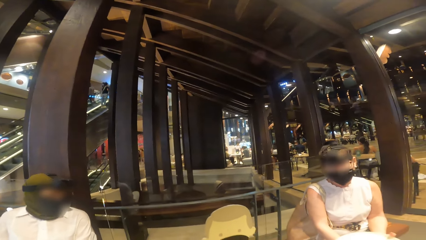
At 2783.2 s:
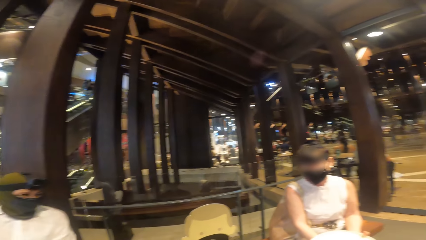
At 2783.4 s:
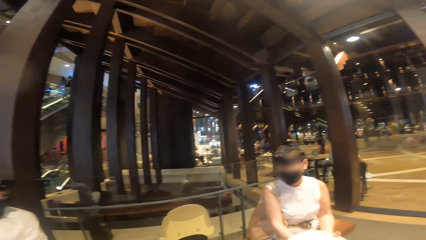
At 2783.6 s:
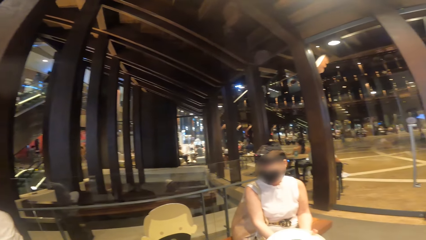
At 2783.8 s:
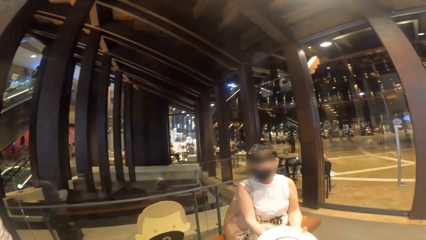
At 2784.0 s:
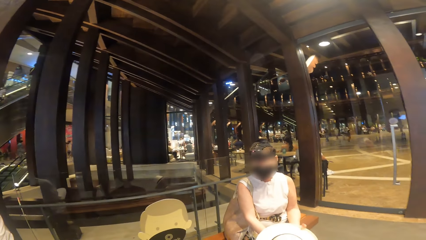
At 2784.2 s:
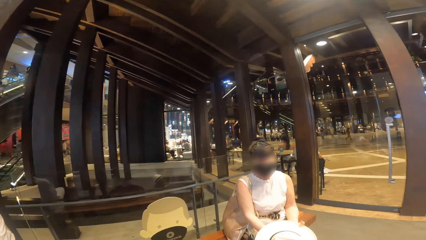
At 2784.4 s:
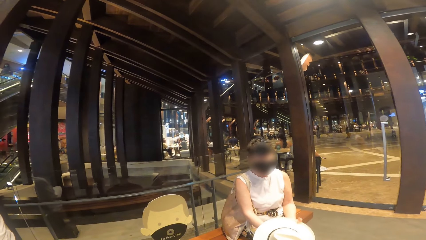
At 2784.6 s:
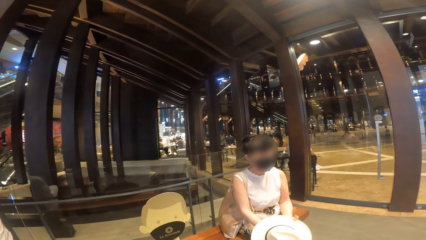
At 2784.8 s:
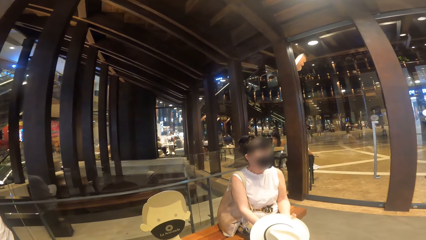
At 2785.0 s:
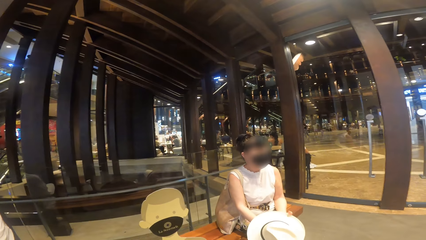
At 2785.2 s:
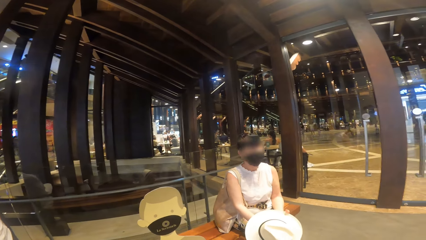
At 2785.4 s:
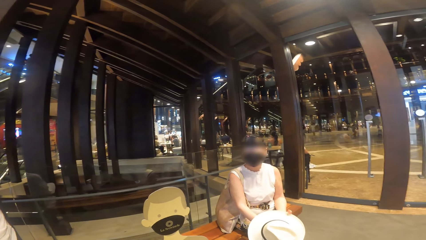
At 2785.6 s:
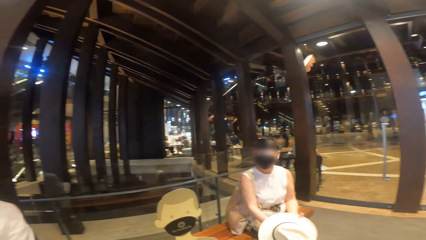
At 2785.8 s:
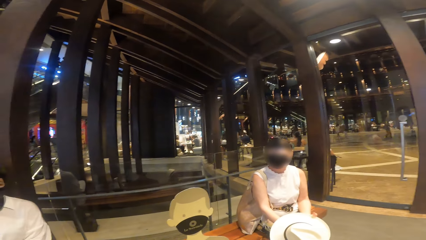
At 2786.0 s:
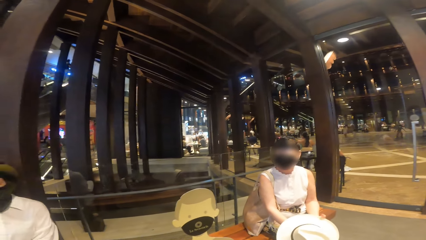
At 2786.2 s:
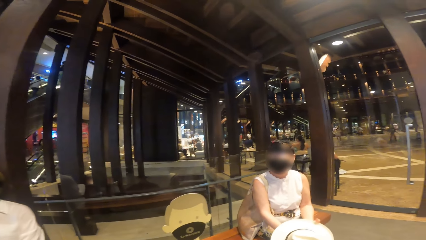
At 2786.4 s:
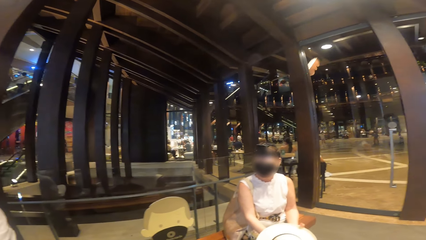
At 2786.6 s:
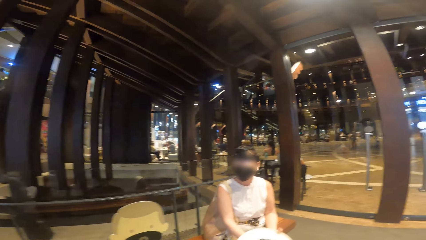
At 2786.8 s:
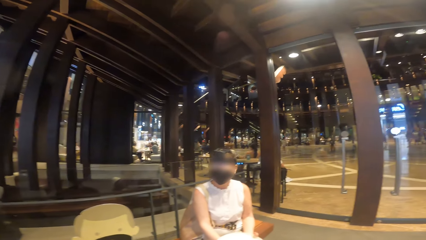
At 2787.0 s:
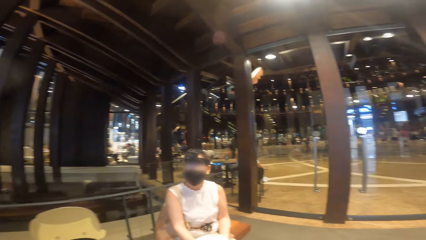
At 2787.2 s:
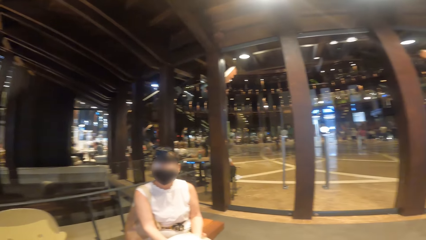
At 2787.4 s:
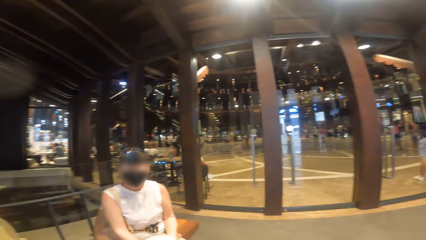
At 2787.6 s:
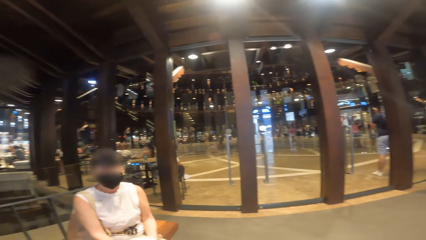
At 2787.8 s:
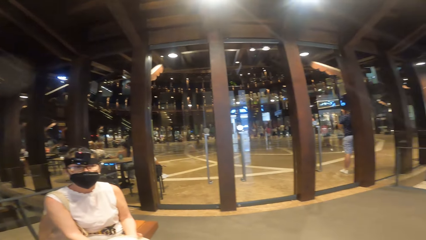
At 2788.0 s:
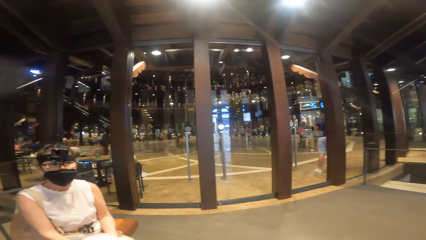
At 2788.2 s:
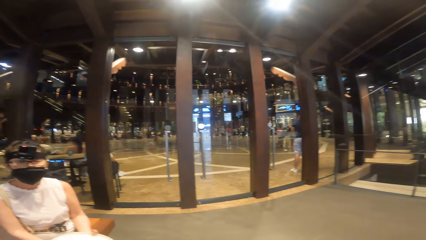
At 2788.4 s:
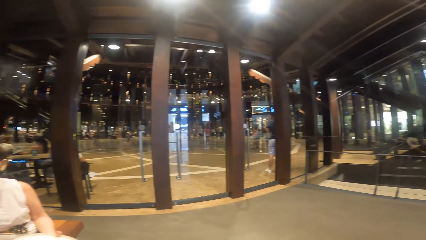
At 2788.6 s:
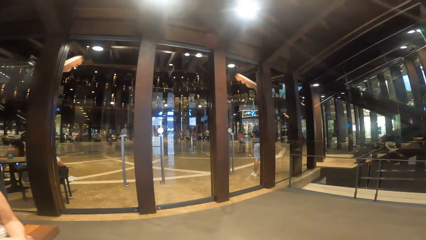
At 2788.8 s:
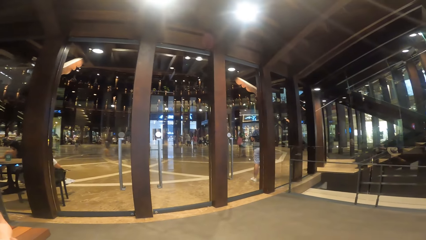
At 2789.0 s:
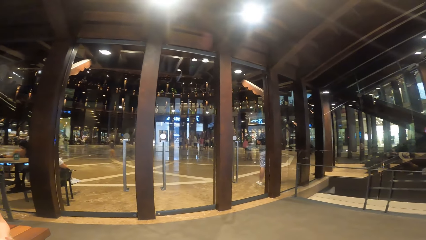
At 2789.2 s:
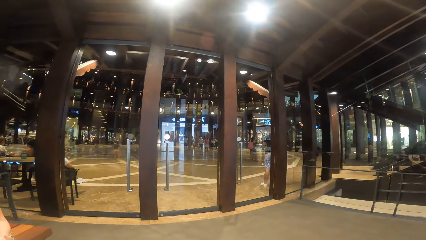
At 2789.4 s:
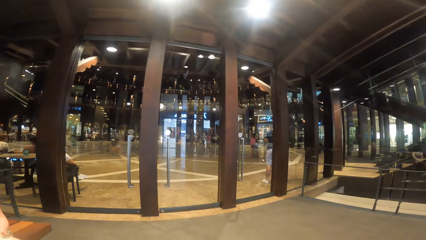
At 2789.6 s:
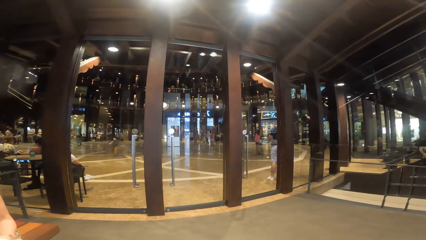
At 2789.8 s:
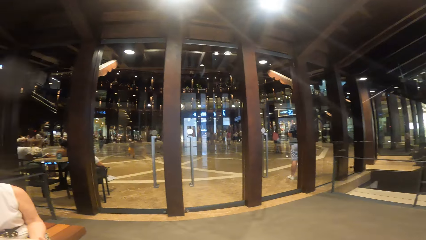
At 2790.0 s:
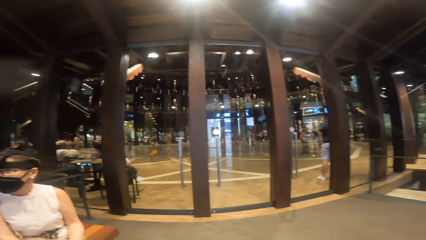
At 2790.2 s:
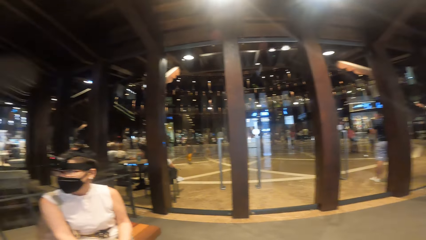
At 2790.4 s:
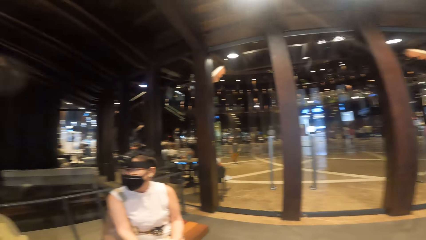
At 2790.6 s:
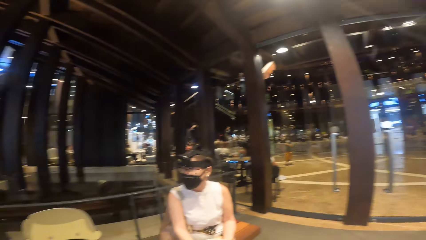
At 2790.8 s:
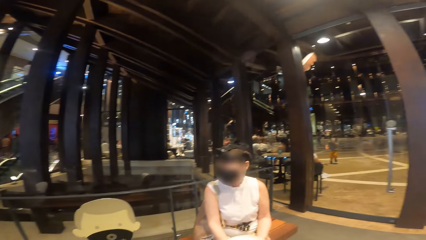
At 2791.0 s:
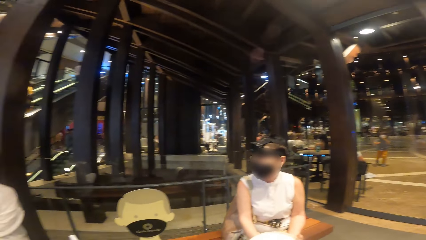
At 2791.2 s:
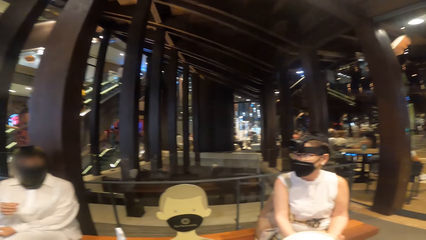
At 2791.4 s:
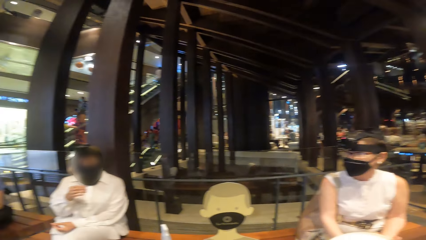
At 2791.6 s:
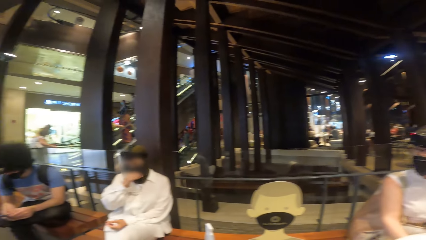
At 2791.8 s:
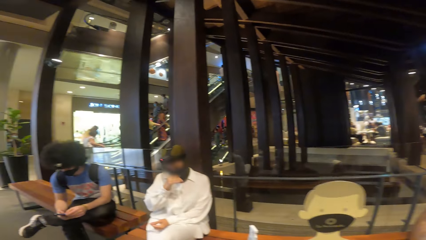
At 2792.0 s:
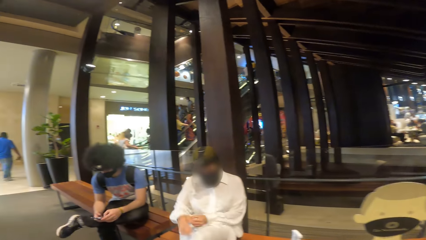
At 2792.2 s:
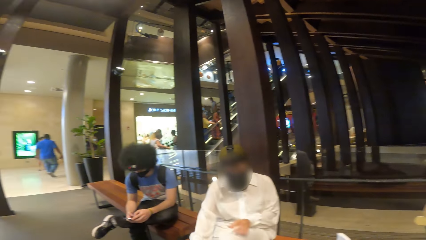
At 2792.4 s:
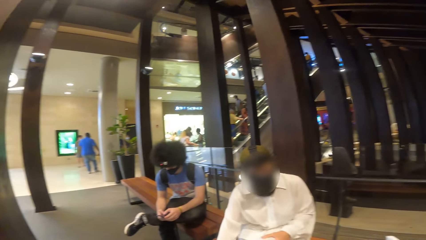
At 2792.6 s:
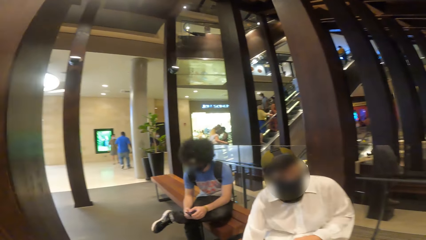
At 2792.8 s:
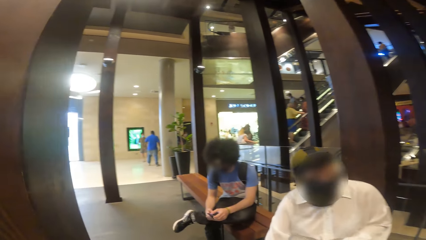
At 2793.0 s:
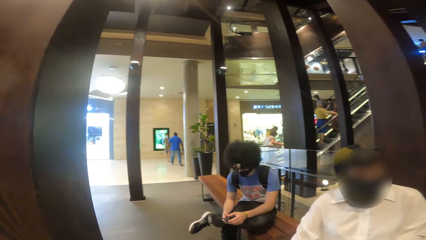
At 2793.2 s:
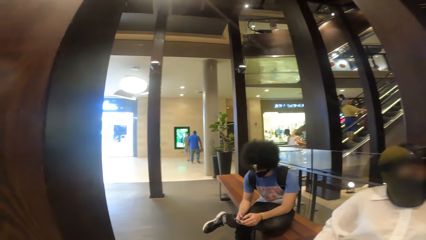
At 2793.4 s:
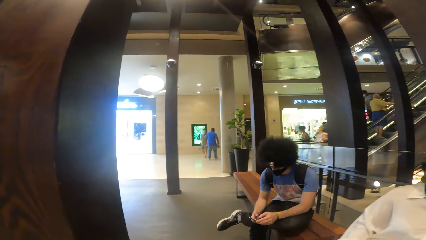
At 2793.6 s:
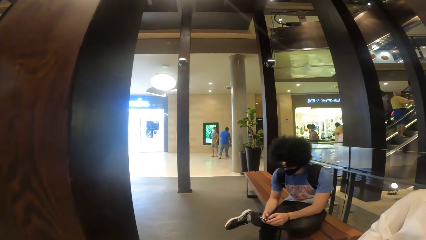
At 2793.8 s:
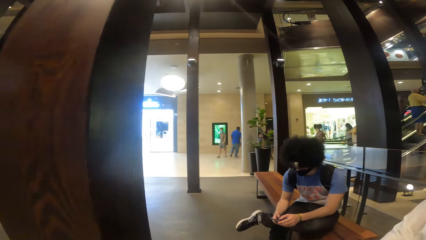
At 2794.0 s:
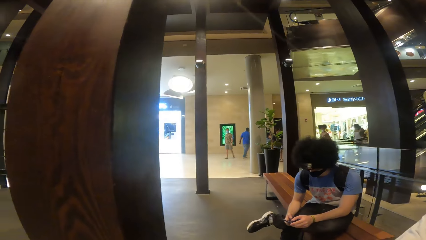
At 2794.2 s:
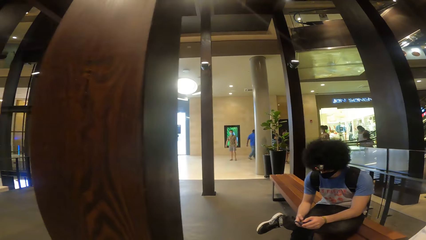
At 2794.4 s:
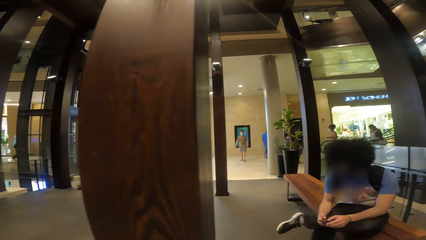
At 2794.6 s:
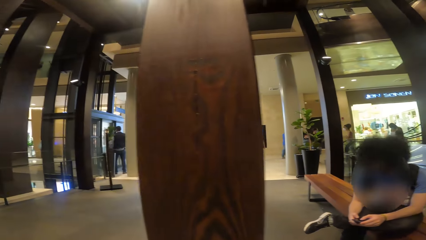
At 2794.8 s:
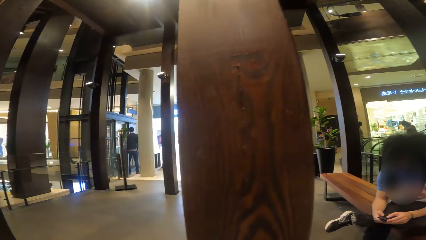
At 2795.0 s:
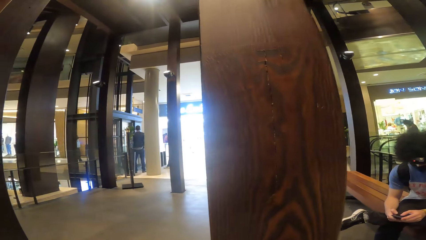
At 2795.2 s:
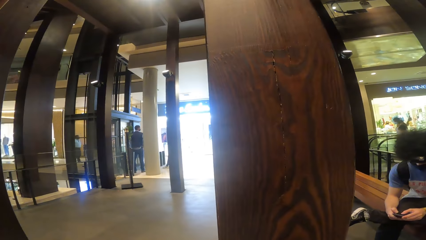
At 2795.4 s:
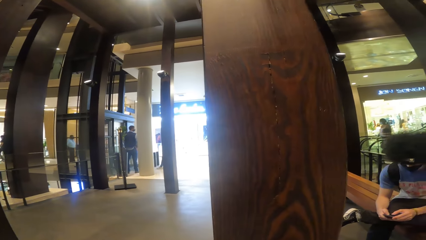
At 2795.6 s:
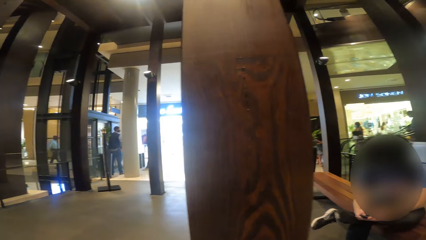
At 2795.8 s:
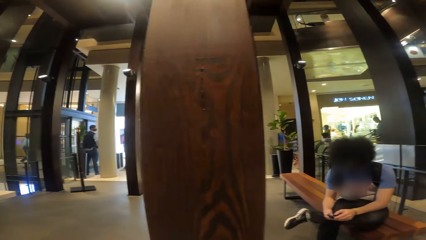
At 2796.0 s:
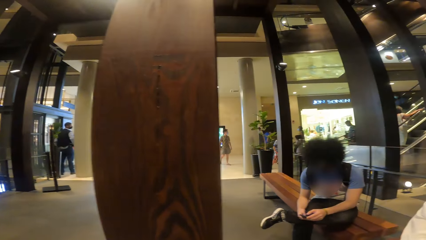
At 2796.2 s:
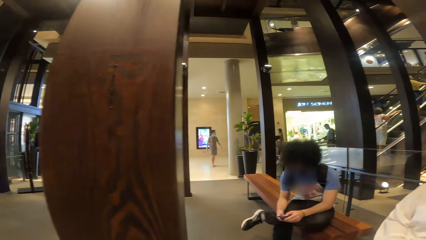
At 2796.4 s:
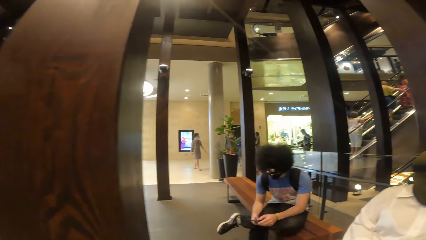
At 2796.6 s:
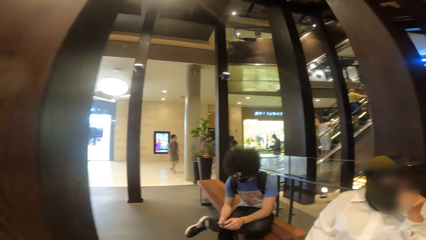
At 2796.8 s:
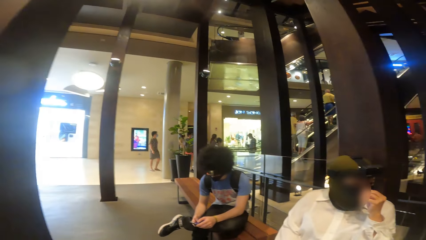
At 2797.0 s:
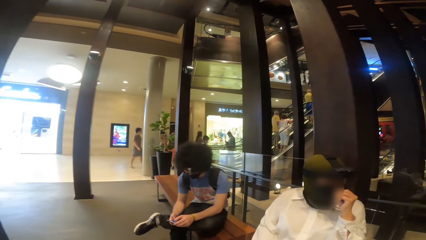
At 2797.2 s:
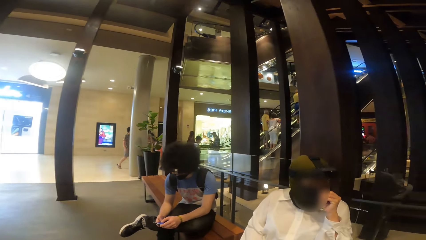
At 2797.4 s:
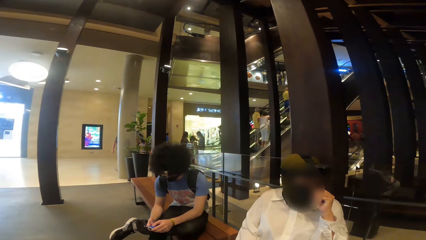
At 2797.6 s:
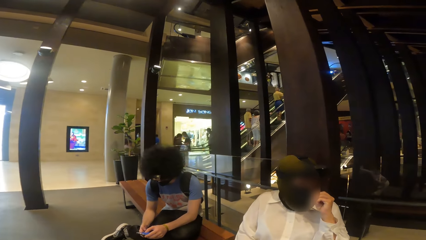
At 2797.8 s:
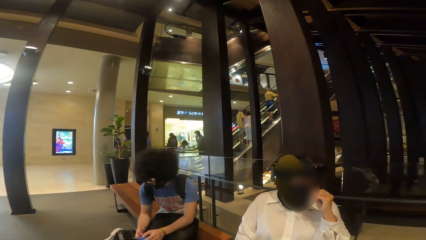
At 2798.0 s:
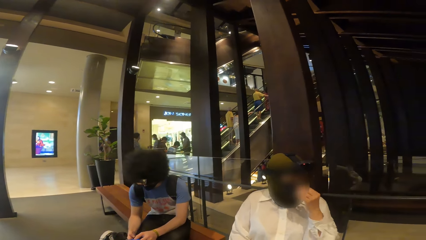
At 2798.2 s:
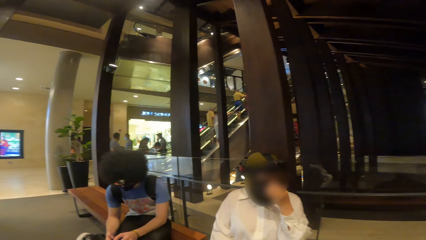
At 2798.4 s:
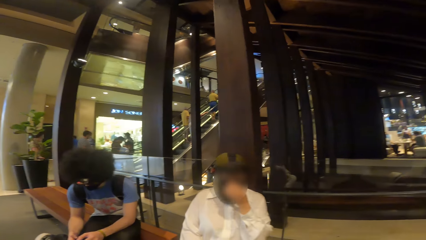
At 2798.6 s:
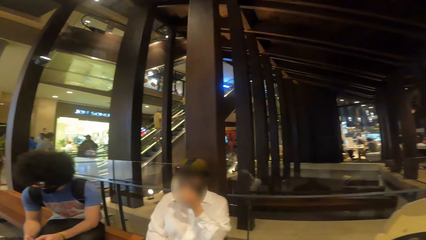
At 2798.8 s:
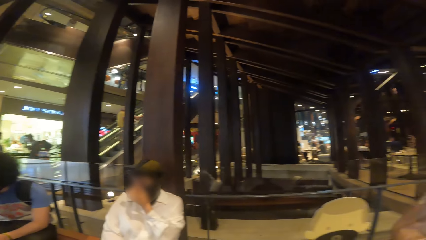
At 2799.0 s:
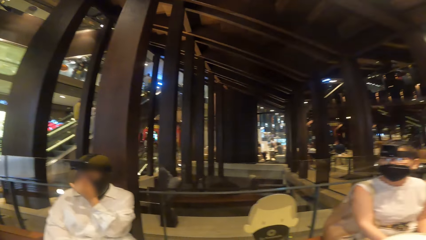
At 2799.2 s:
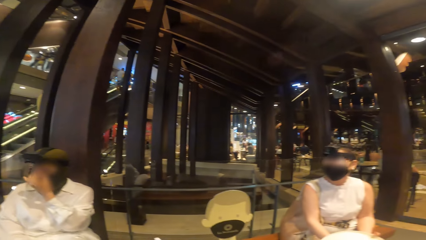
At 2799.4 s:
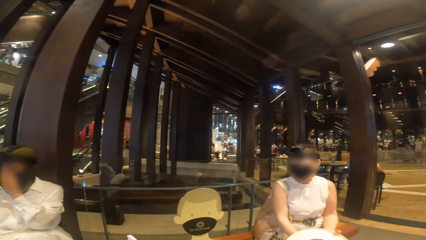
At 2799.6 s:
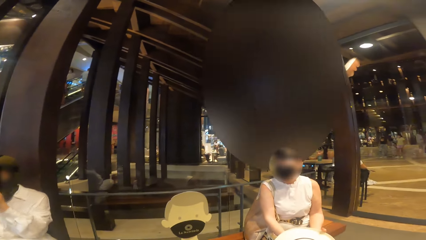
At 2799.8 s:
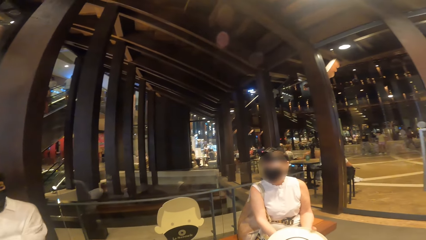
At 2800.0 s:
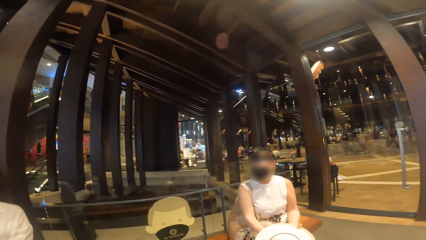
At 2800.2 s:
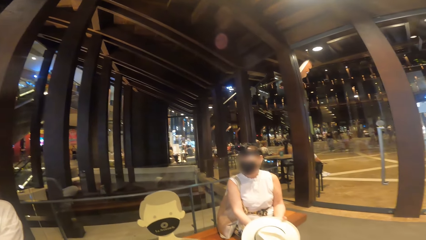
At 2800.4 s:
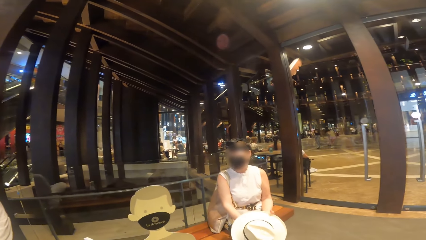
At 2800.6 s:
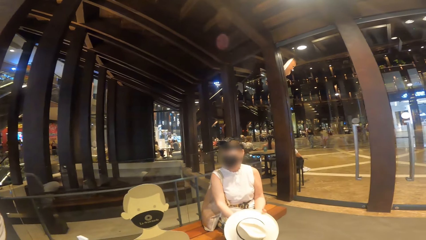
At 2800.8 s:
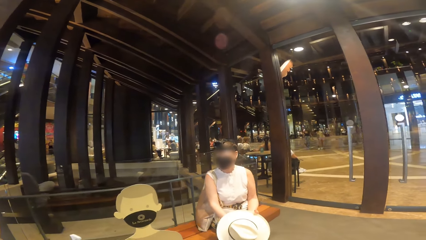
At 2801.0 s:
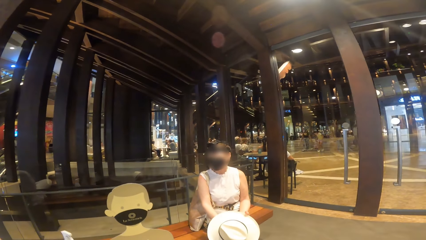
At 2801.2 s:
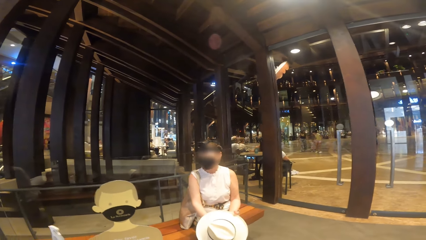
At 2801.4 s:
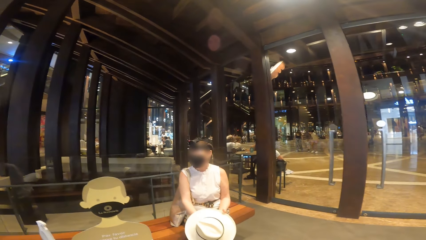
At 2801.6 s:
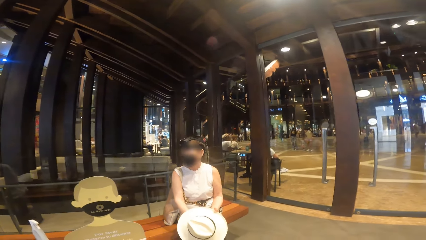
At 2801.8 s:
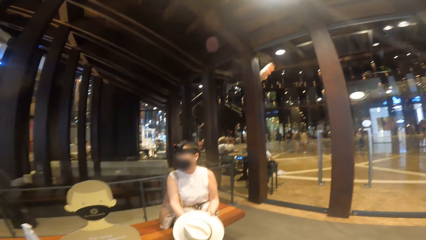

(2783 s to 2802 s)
The camera wearer looks around. A woman adjusts a mask around her face with her right hand. The man operates the phone with both hands. The woman adjusts the mask around her face with her left hand.
